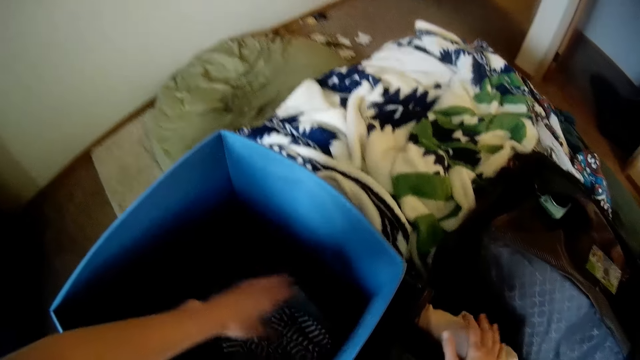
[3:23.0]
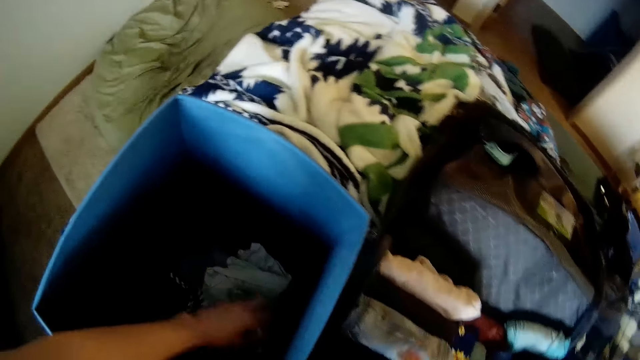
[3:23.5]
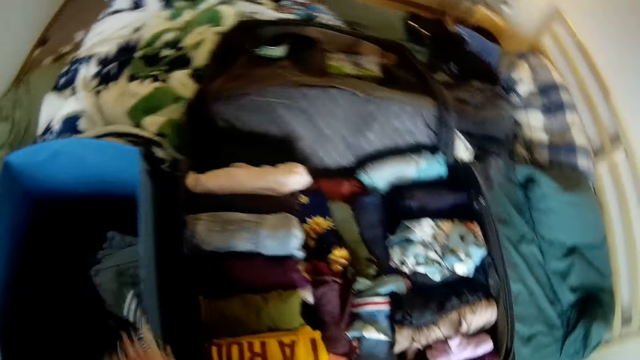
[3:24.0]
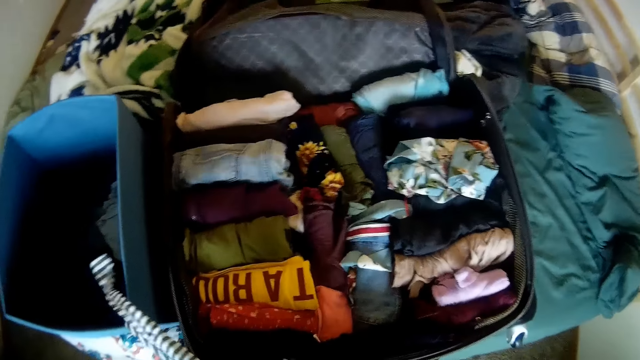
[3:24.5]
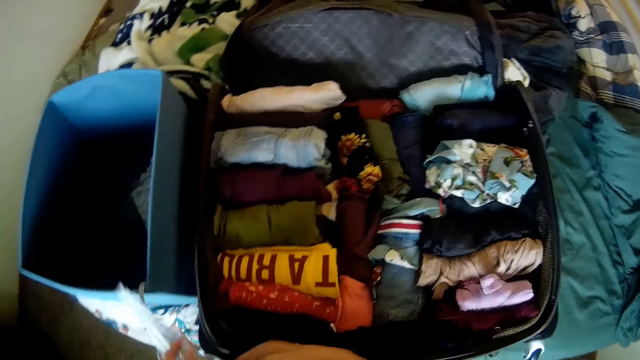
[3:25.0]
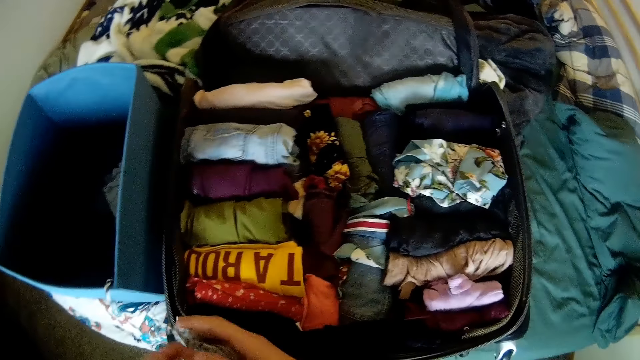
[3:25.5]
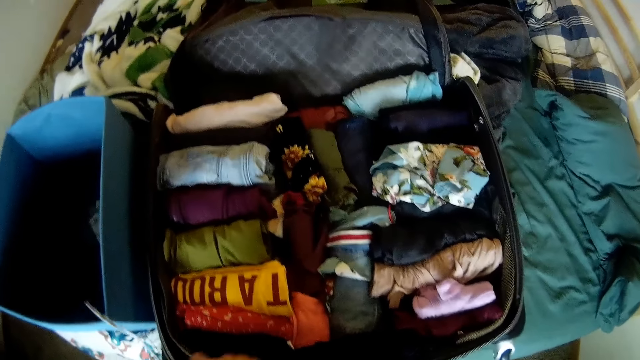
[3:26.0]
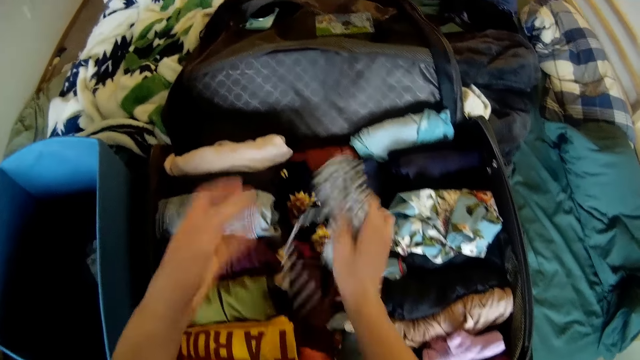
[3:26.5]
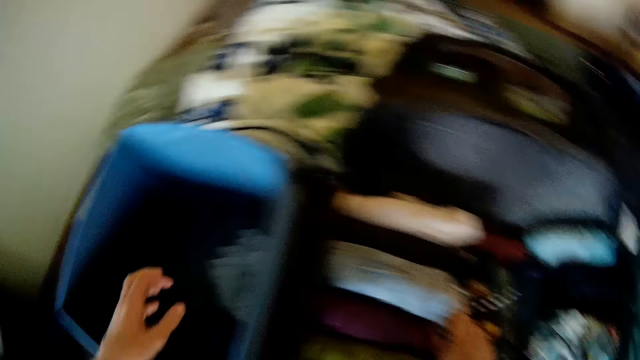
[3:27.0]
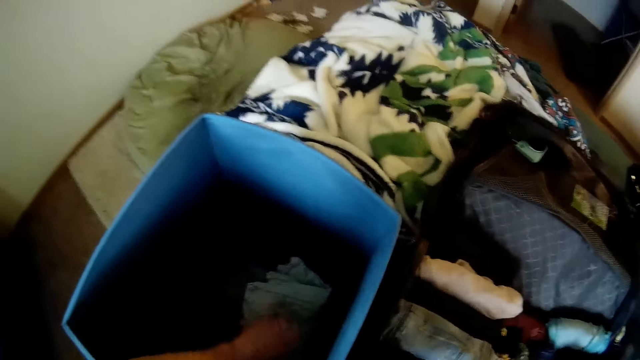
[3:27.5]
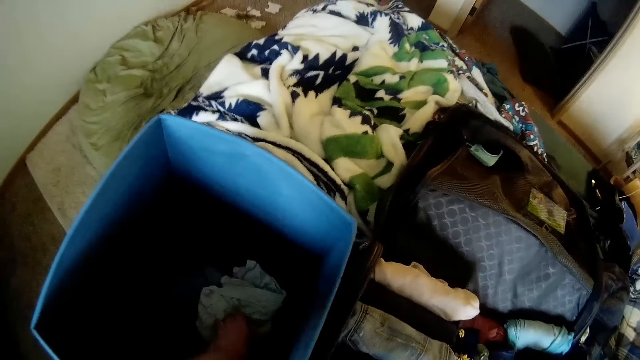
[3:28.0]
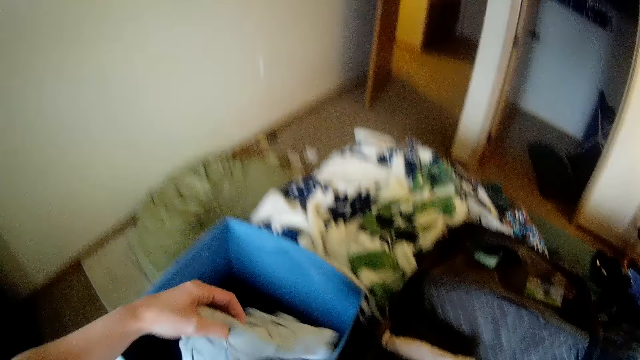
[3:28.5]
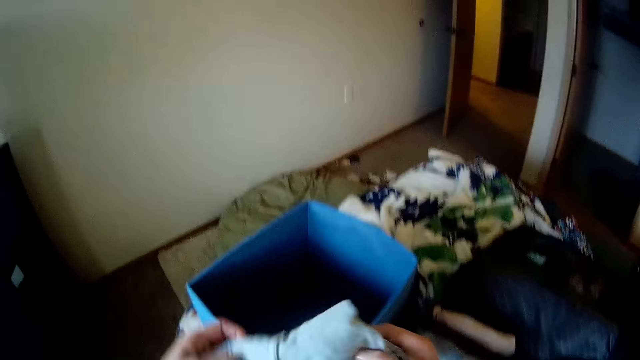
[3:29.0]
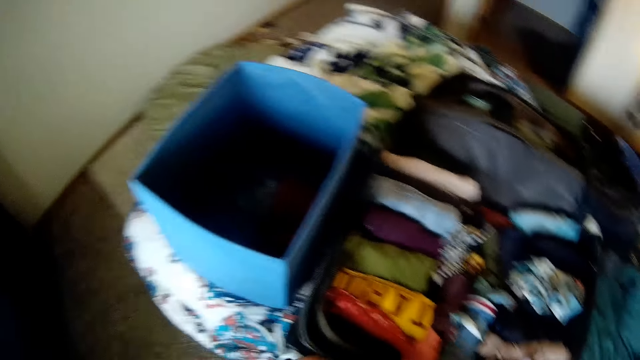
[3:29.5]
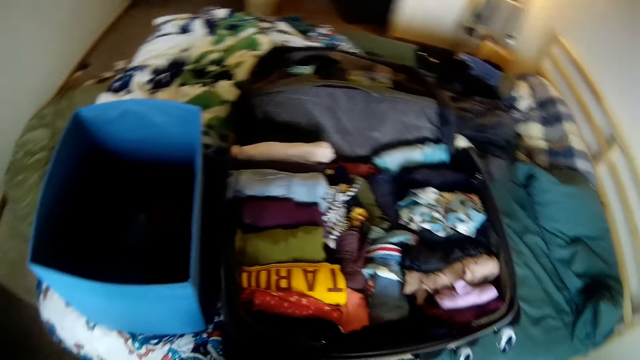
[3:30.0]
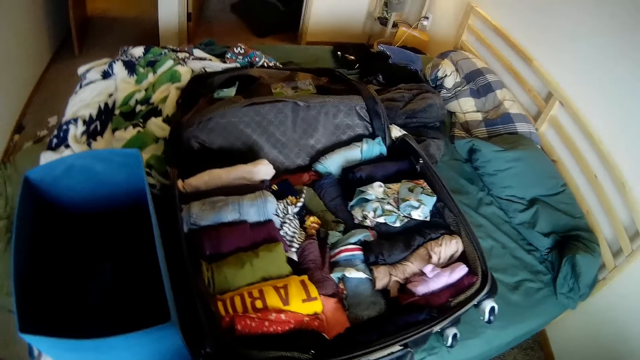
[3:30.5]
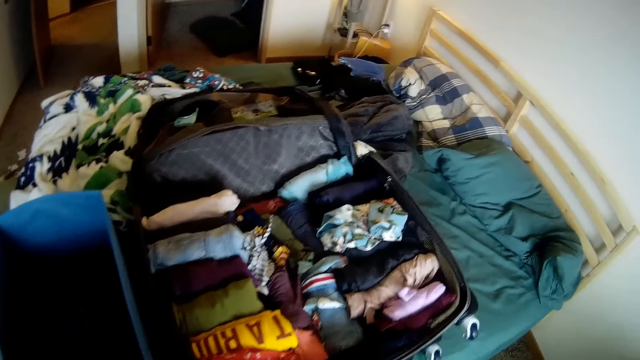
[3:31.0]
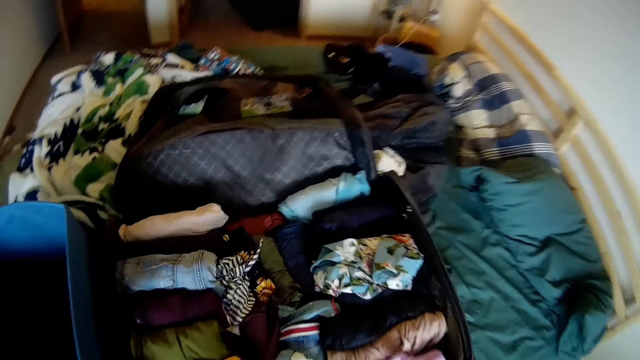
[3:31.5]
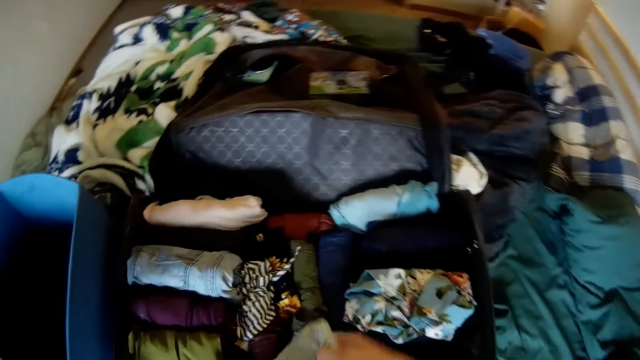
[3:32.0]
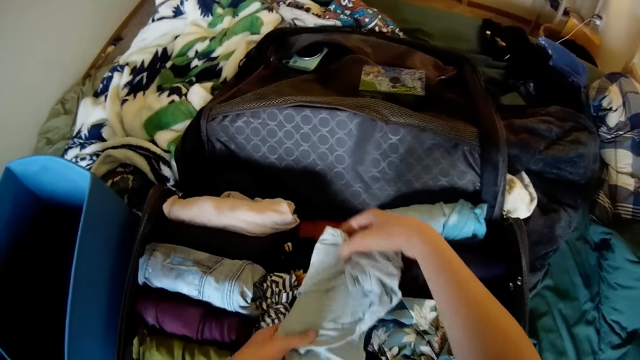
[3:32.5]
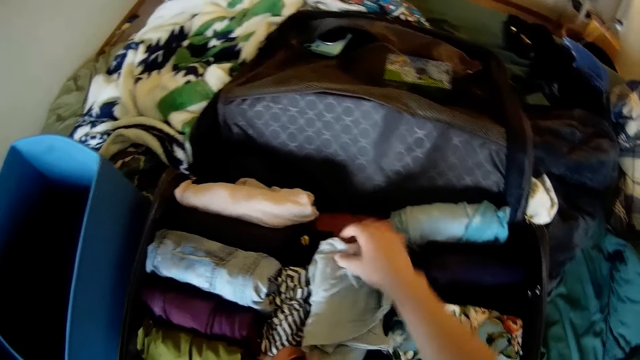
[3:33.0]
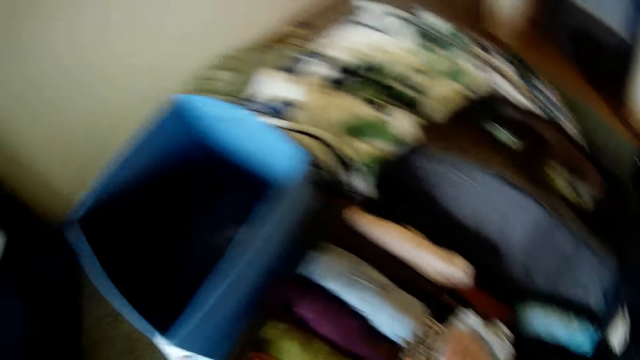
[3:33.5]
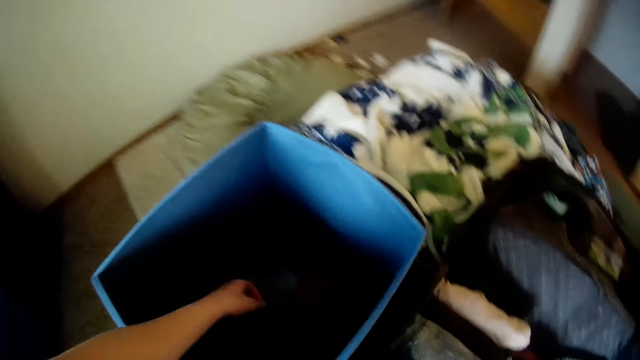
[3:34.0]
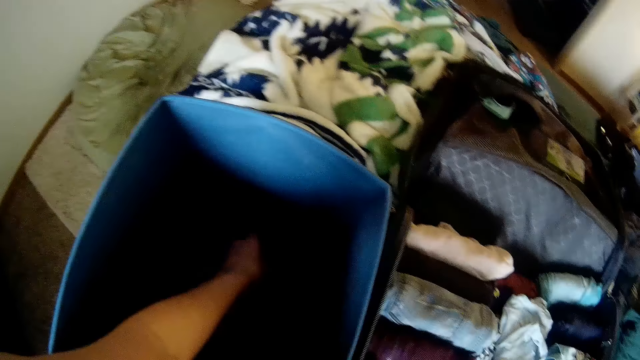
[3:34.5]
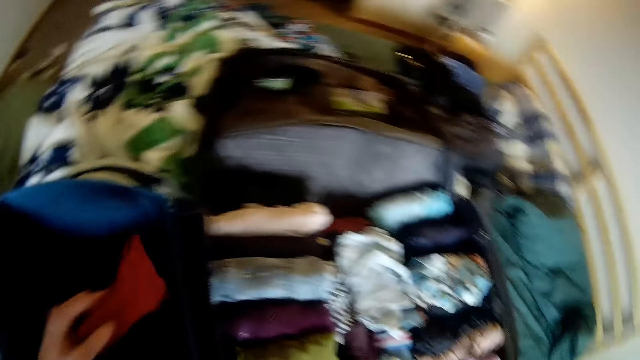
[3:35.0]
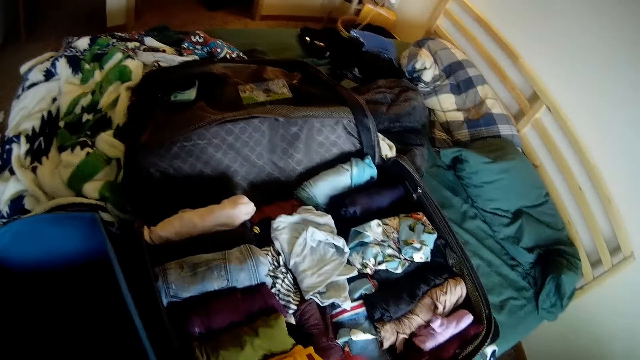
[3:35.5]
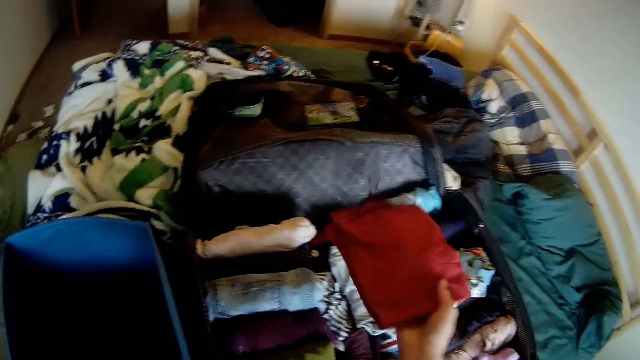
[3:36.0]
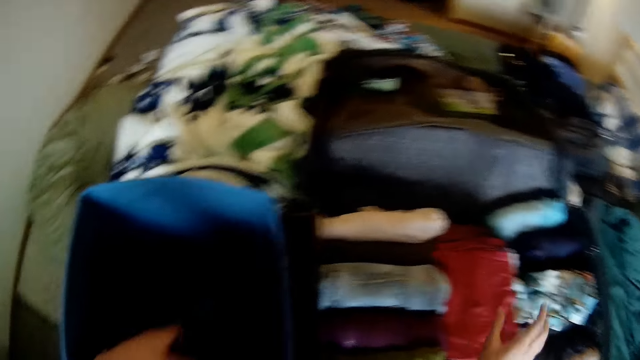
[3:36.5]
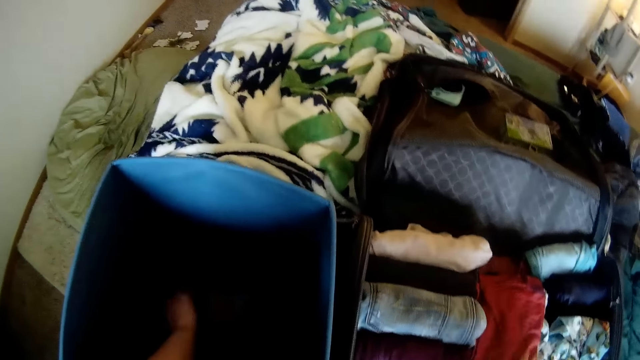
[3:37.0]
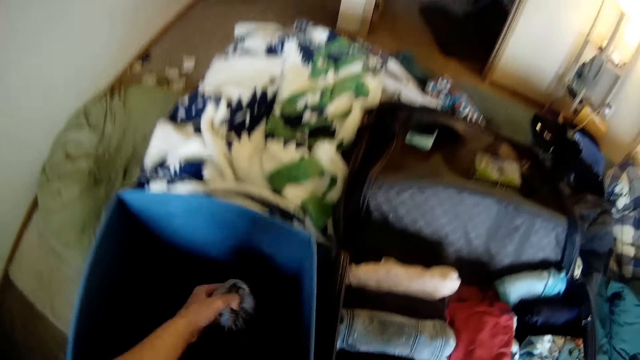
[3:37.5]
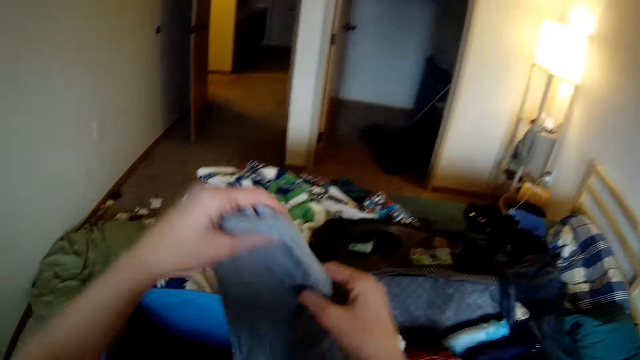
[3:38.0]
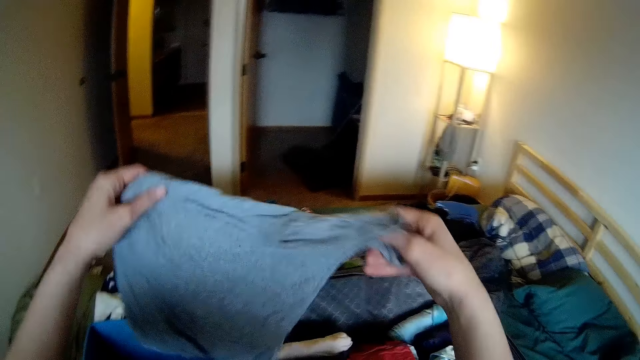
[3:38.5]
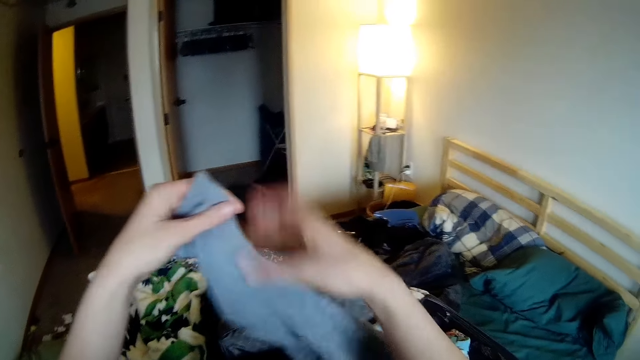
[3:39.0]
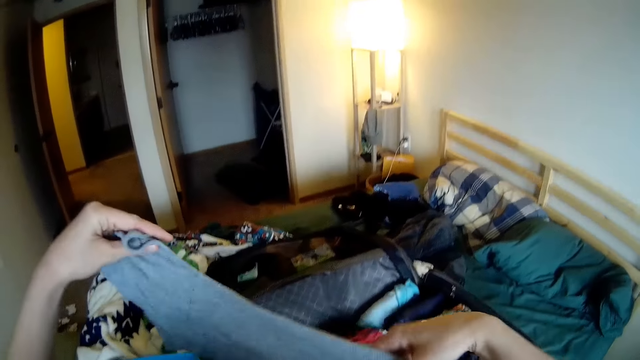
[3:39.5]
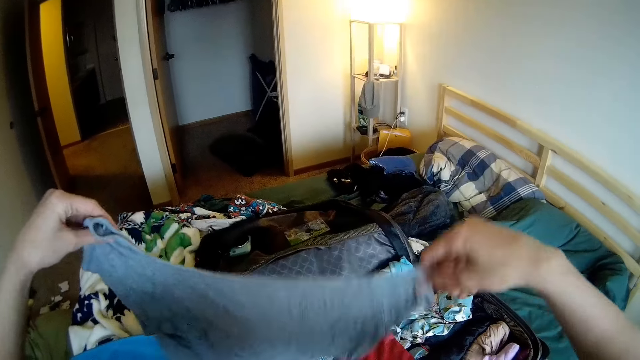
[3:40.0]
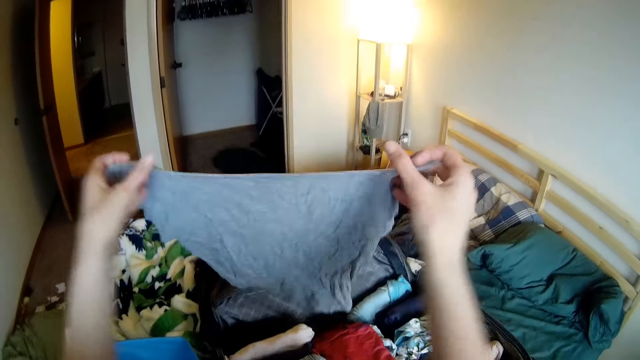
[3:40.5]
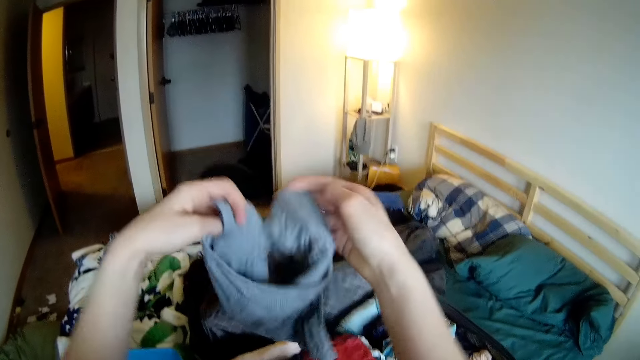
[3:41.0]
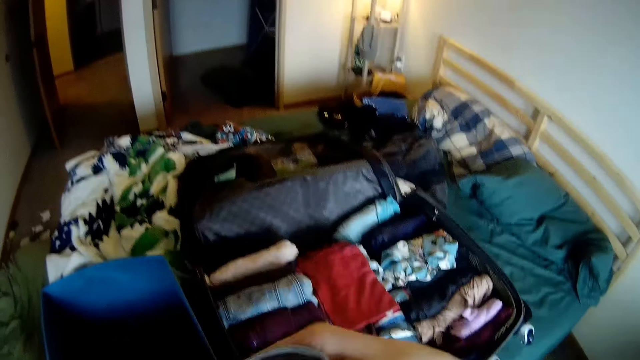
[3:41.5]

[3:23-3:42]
The camera wearer picks a piece of clothing from the laundry container with her left hand. She folds the piece of clothing with both hands. She rolls the cloth. She drops the piece of clothing into the luggage with her right hand. She picks a piece of clothing from the laundry container with her left hand. She holds the piece of clothing with both hands and folds the piece of clothing on her lap. She rolls the cloth. She folds the cloth in the suitcase. She drops the piece of clothing into the luggage with both hands. She picks a piece of clothing from the laundry container with her left hand. She holds the piece of clothing with both hands. She drops the piece of clothing into the luggage with her right hand. She picks a piece of clothing or blouse from the laundry container with her left hand. She straightens the piece of clothing with both hands. She unfolds the blouse. She folds the piece of clothing with both hands.
